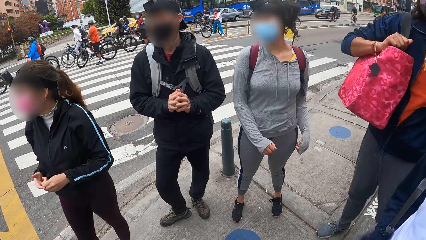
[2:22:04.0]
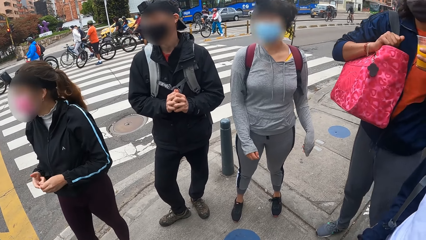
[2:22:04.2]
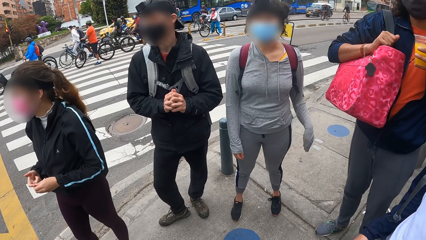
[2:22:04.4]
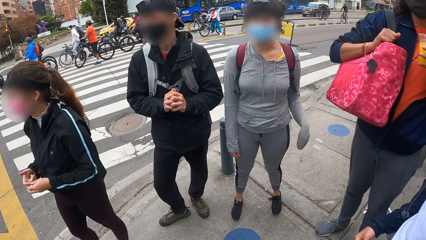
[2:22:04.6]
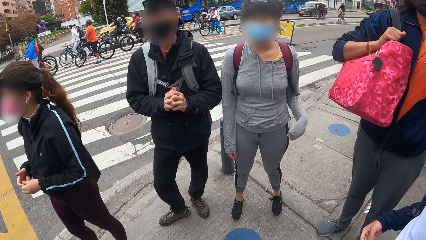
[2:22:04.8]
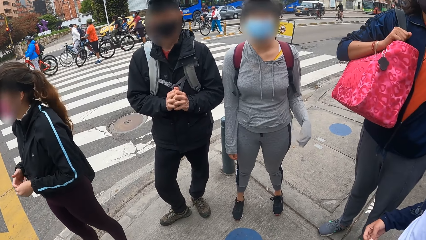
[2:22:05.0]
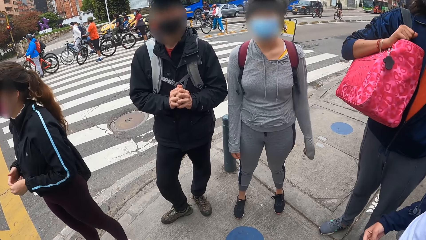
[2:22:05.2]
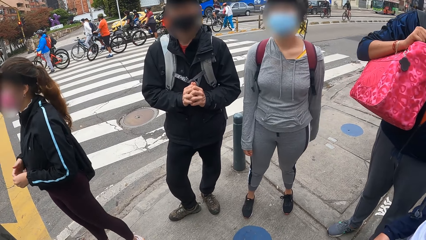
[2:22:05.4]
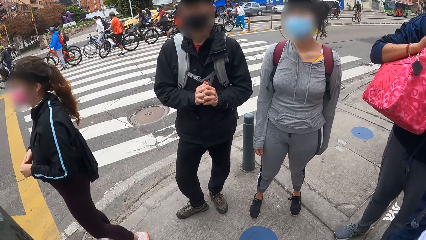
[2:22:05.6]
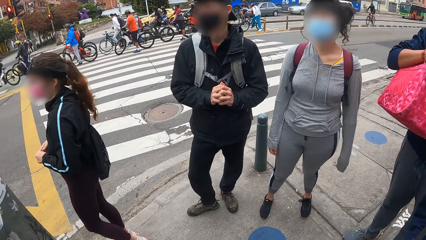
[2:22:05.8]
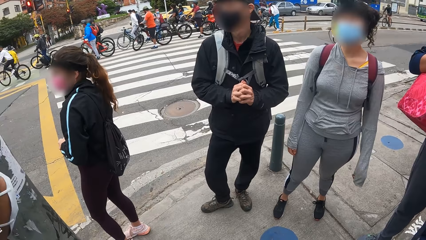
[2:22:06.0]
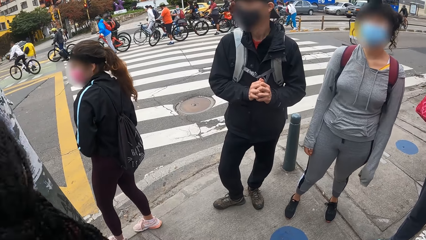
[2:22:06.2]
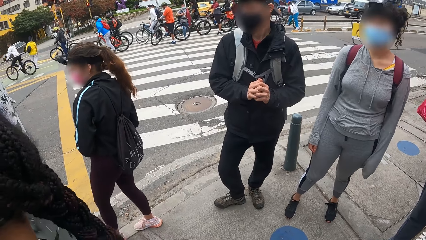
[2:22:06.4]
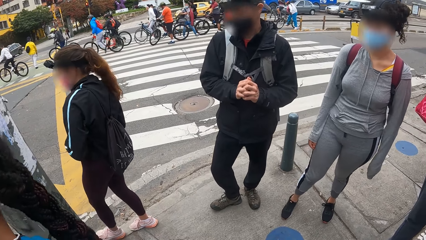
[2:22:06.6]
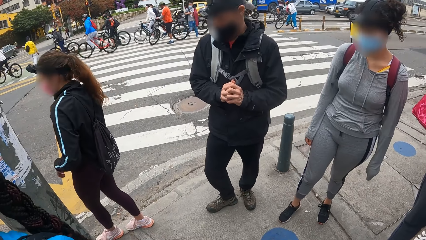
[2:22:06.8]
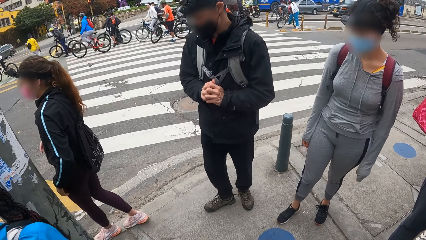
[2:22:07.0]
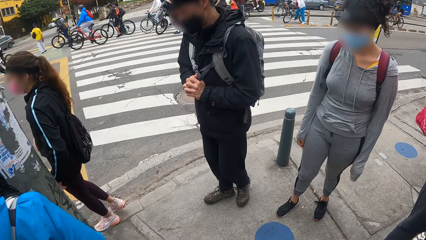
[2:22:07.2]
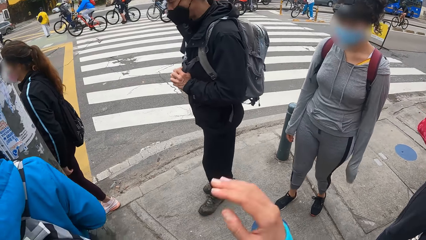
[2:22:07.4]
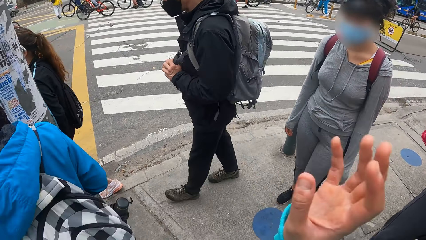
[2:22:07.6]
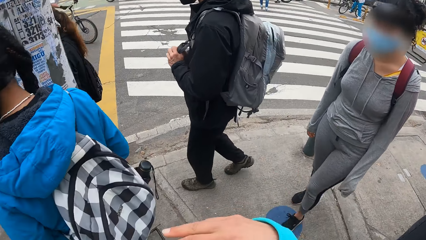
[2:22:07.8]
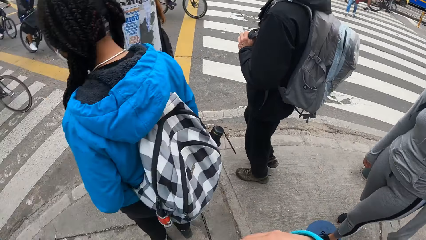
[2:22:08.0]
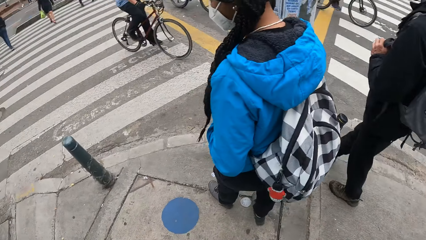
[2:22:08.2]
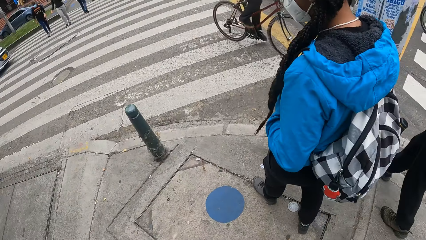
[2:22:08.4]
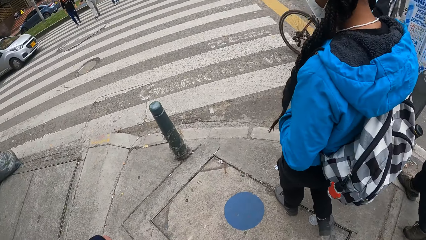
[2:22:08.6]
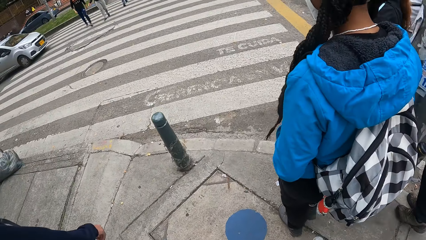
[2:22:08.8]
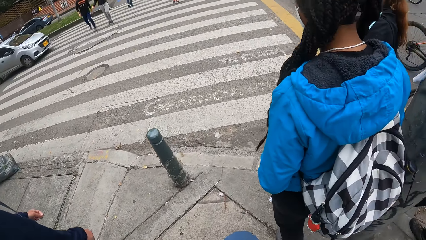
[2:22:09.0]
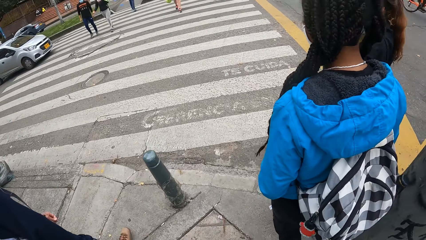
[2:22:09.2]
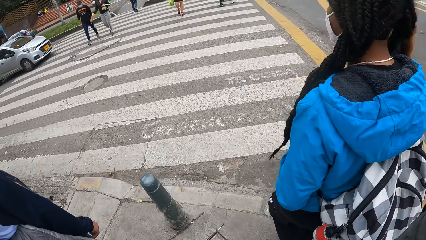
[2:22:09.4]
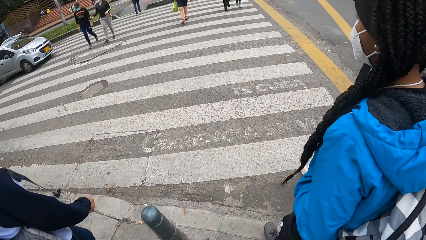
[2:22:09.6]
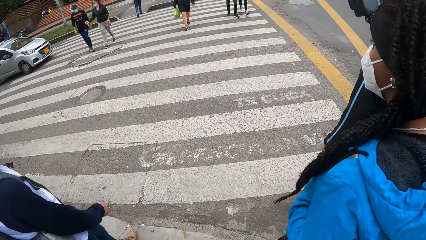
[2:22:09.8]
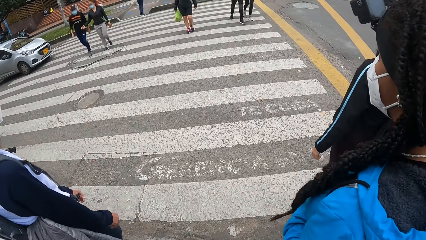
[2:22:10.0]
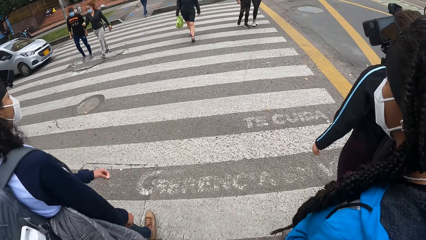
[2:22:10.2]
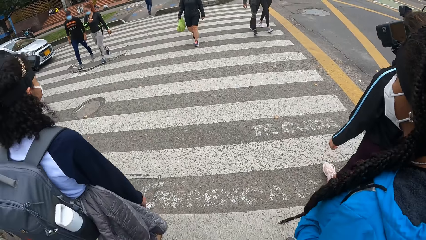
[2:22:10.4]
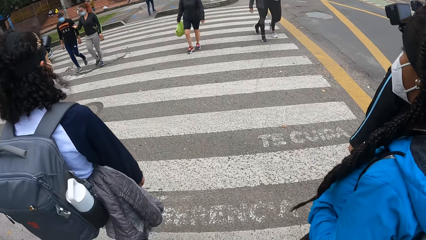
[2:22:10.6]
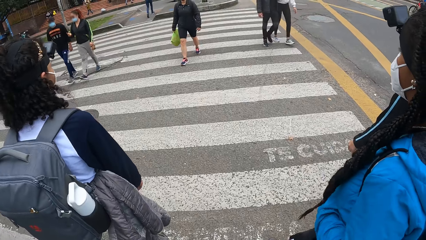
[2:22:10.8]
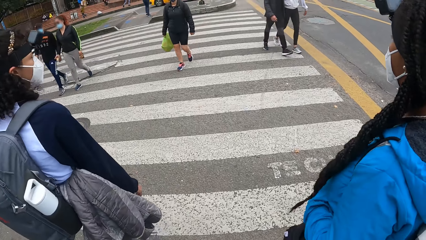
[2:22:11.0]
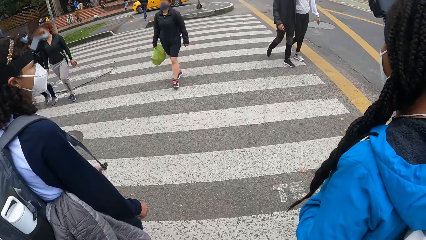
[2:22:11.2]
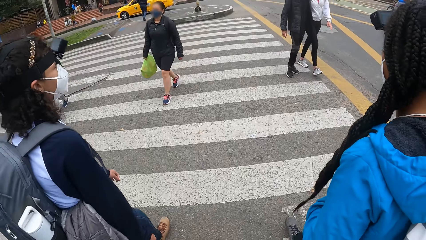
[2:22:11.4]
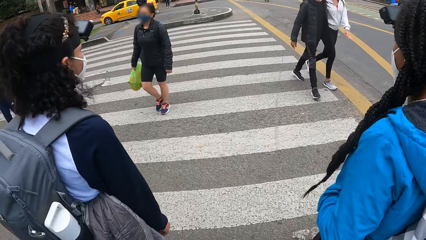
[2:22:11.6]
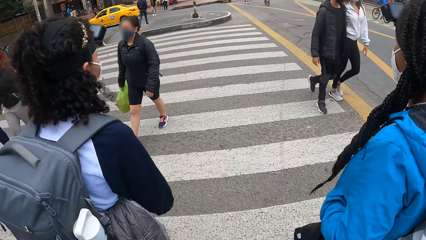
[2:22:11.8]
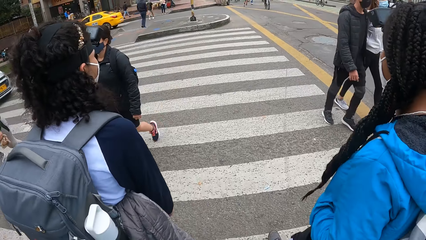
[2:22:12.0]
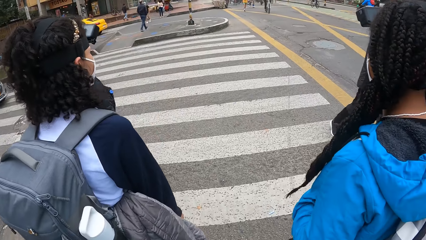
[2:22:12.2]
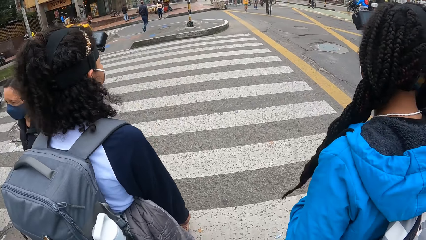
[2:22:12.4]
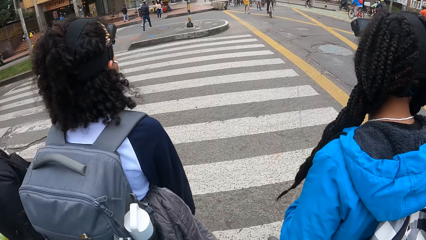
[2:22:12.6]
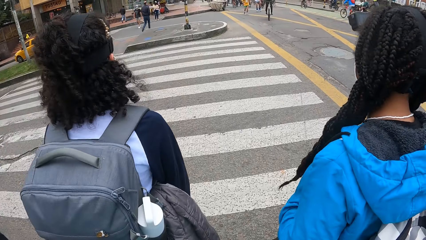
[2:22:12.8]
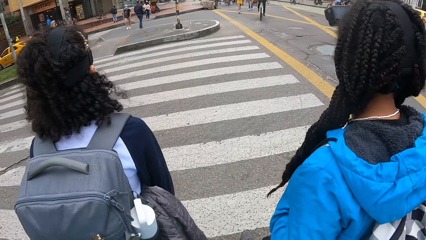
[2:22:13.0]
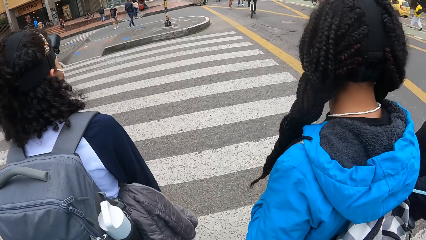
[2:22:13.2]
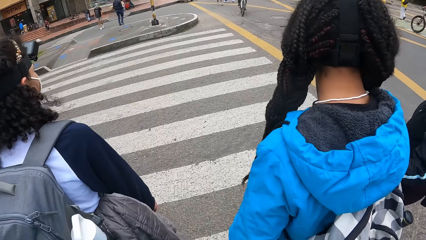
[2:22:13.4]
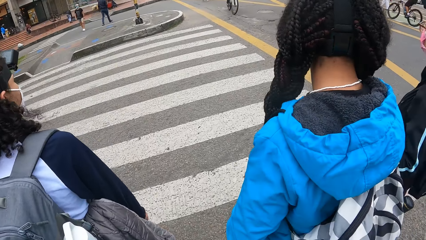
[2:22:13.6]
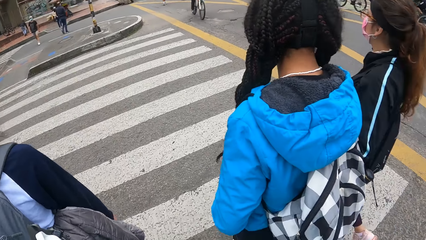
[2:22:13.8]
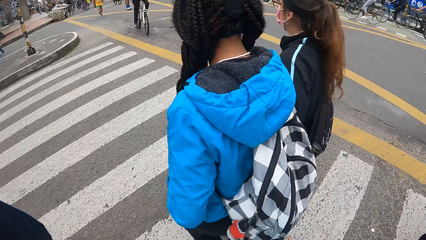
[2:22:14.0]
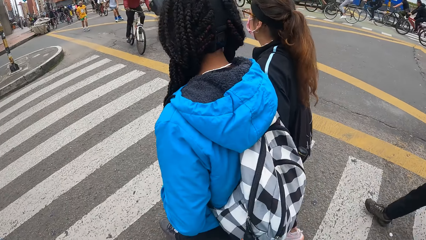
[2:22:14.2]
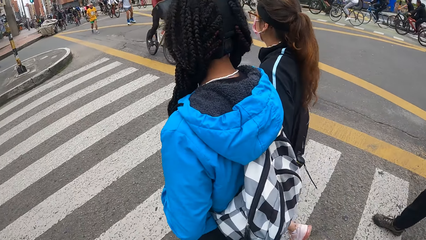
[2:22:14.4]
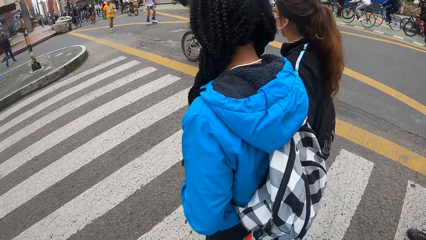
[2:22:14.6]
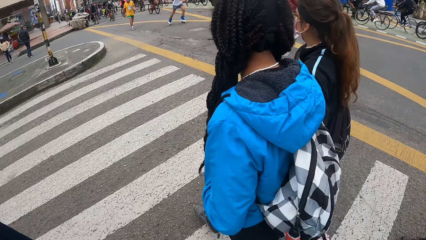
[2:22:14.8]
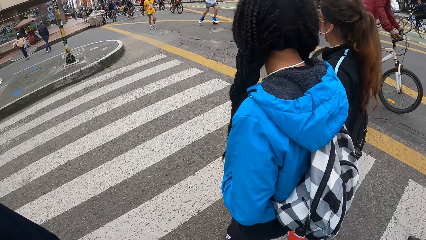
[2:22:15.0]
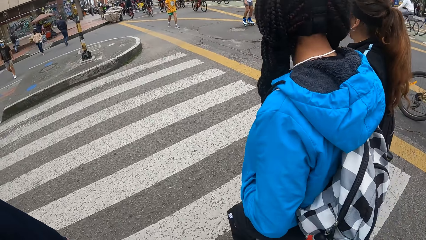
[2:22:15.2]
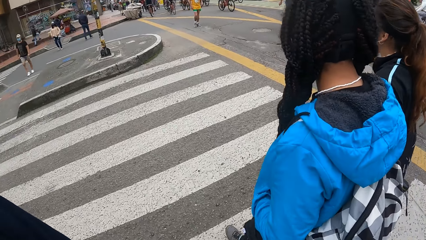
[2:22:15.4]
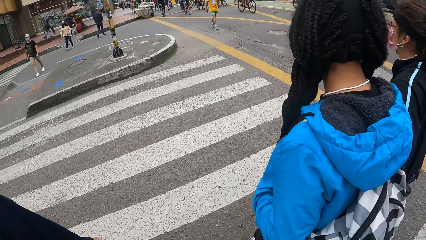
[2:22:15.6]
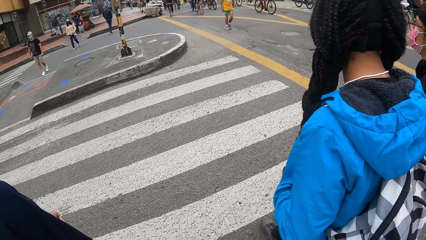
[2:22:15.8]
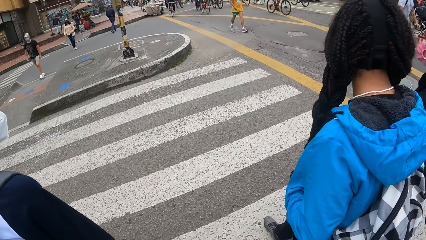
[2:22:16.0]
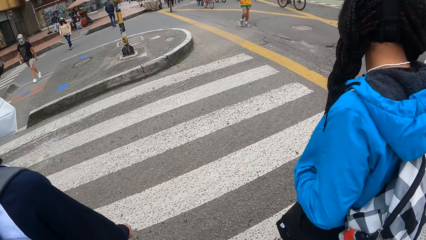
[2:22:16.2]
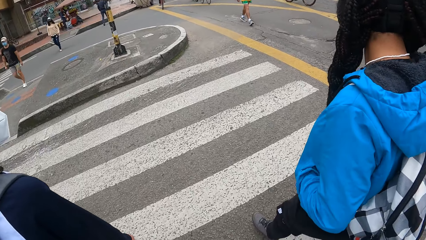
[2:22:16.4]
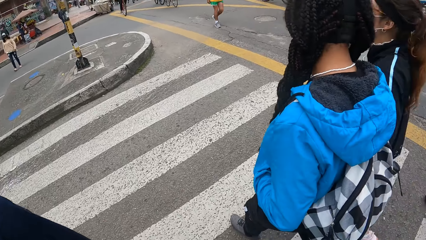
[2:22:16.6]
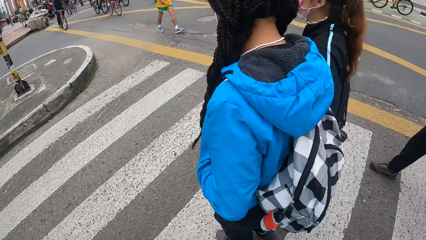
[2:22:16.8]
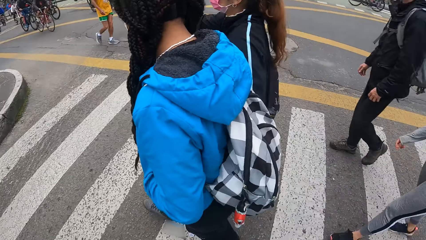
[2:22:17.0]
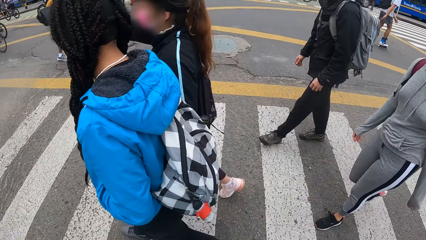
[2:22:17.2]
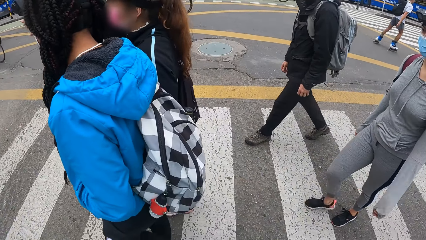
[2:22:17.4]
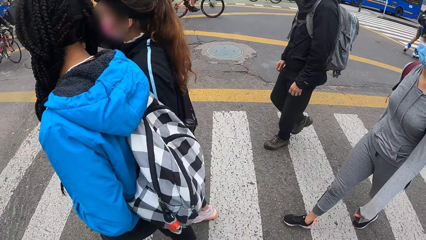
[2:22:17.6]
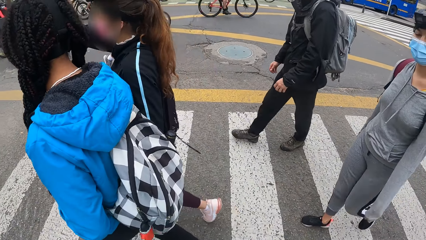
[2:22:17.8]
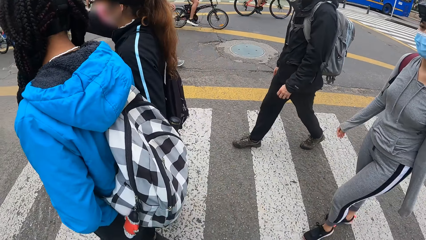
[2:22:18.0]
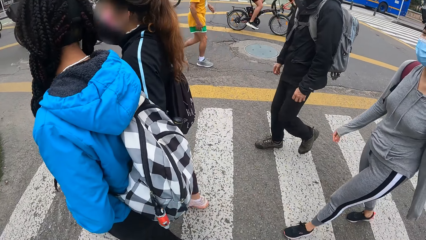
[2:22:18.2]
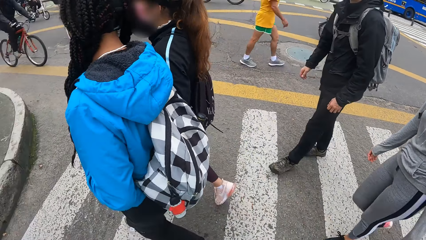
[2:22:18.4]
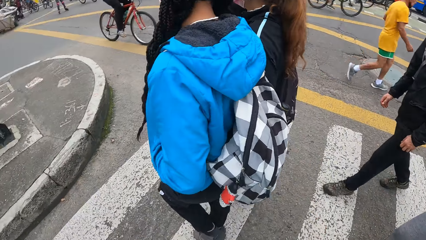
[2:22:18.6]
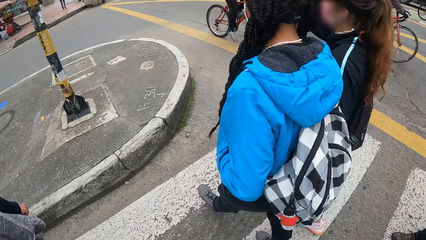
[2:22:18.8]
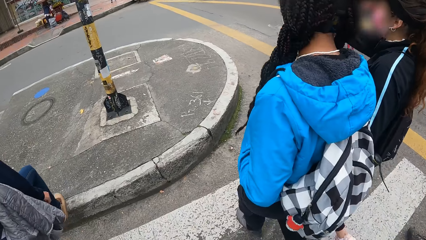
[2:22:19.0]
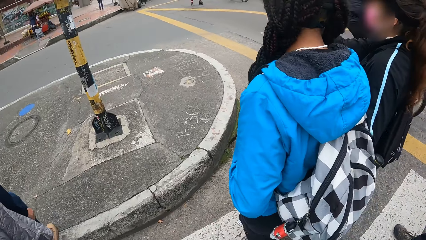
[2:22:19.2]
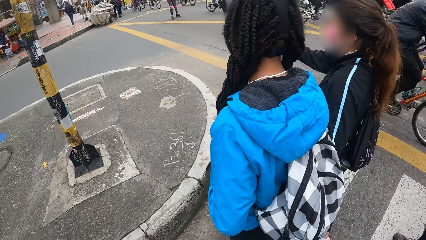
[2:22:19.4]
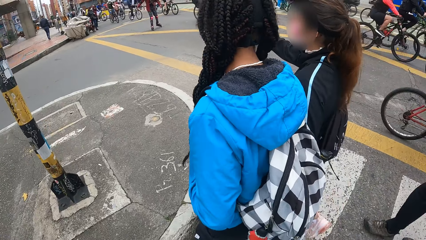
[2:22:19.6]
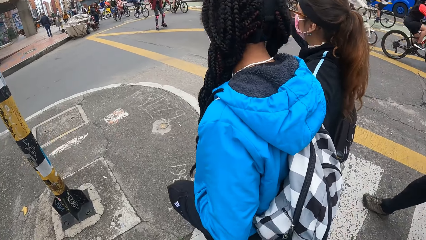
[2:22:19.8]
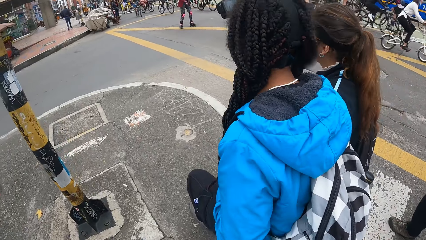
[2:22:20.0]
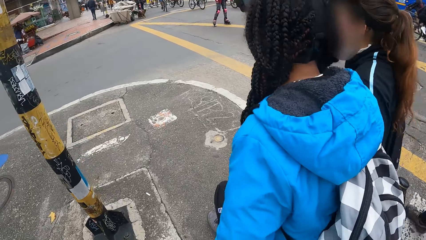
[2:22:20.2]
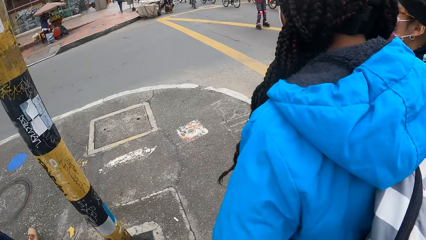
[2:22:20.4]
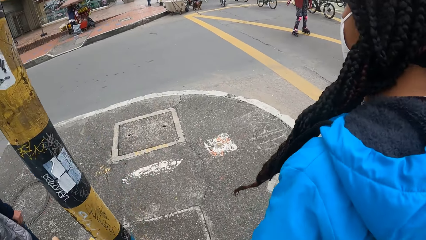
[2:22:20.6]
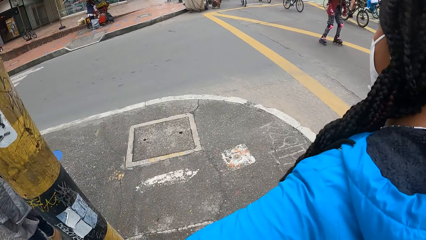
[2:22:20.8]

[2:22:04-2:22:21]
A woman talks to the camera wearer. The camera wearer walks across a pedestrian crossing with the group of people.
